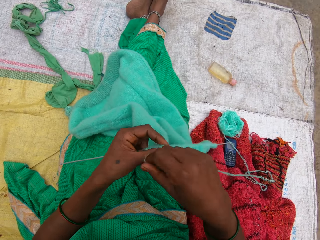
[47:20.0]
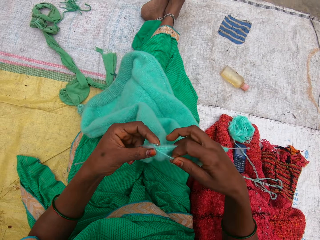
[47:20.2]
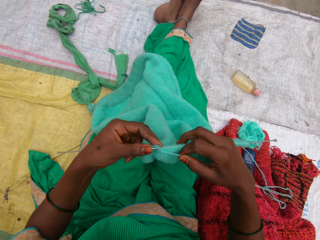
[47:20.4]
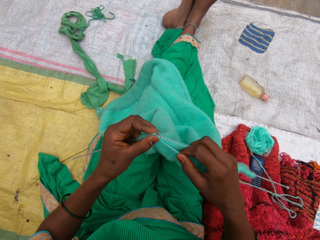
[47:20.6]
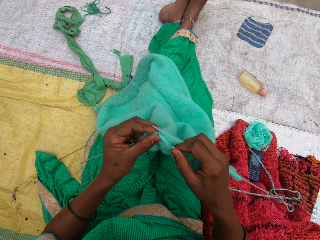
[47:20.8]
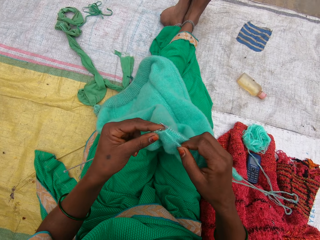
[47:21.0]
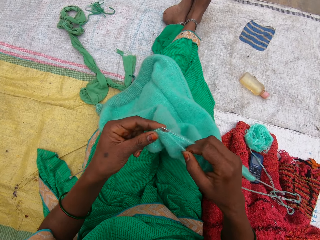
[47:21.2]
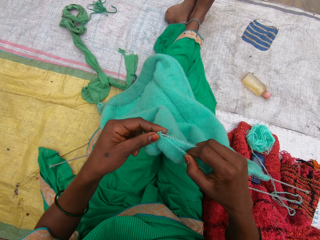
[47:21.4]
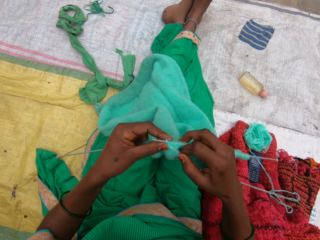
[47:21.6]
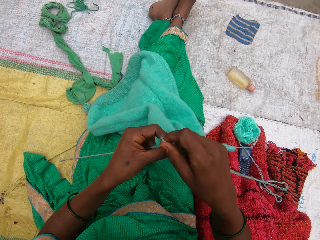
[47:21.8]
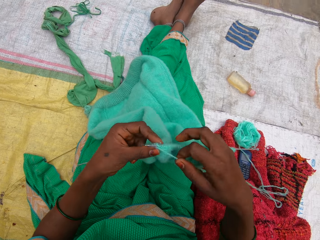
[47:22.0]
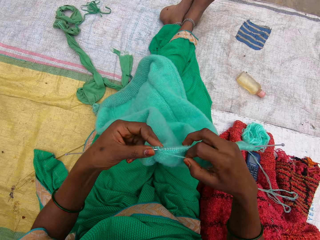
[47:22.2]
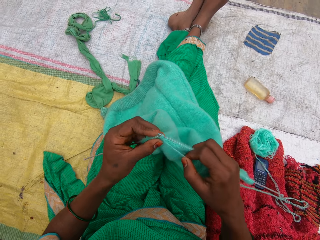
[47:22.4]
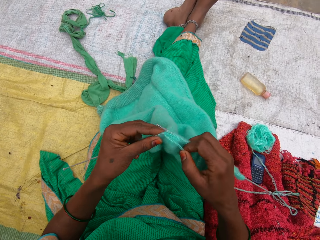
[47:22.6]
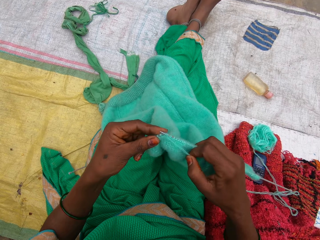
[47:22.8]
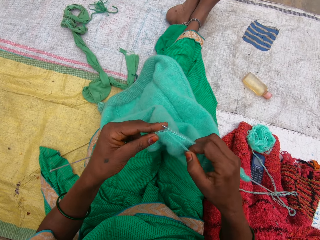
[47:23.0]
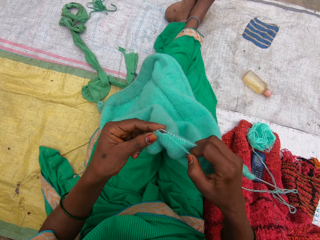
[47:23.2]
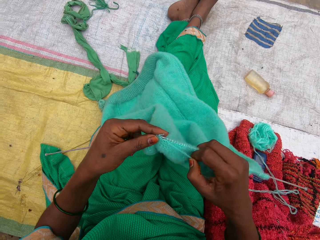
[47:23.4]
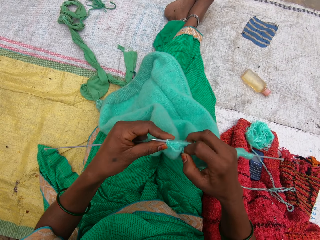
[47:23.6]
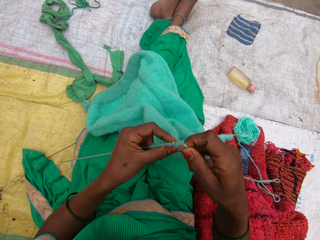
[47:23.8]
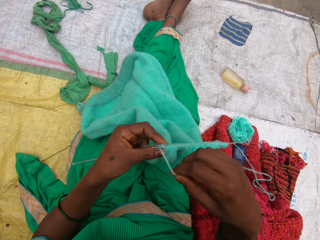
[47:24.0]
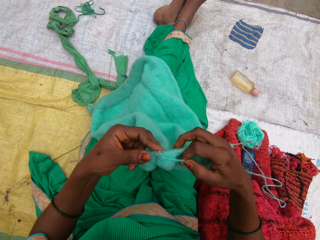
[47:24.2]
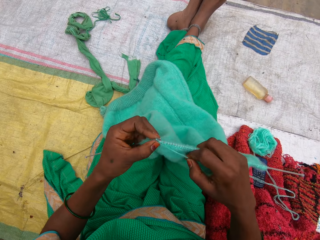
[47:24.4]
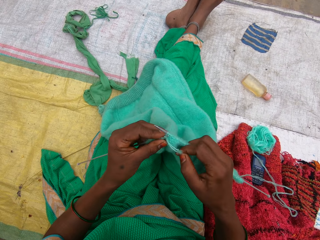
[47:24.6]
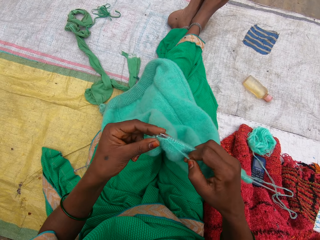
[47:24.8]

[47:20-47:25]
The camera wearer knits the garment.

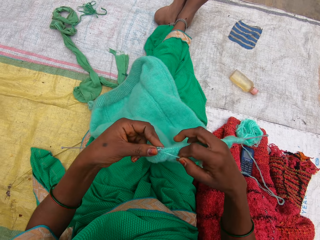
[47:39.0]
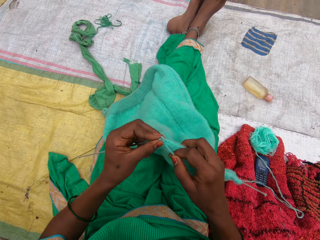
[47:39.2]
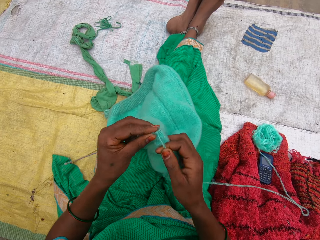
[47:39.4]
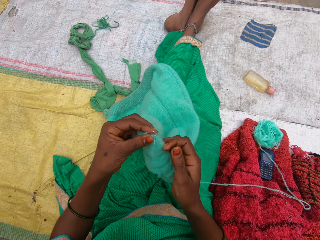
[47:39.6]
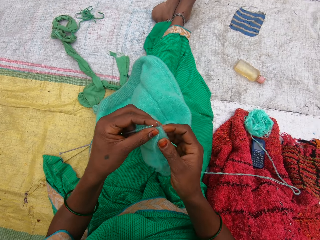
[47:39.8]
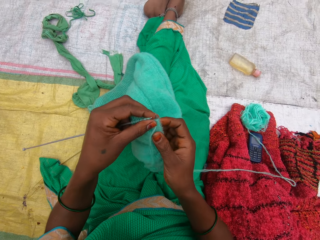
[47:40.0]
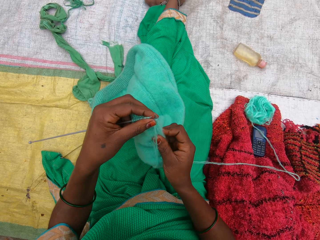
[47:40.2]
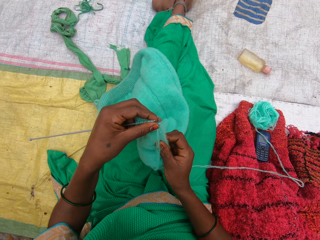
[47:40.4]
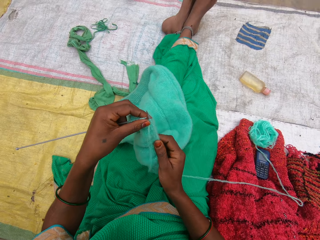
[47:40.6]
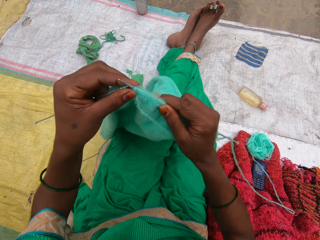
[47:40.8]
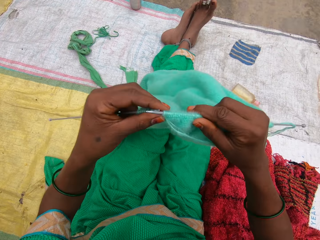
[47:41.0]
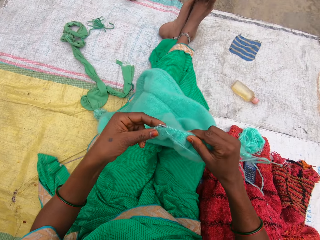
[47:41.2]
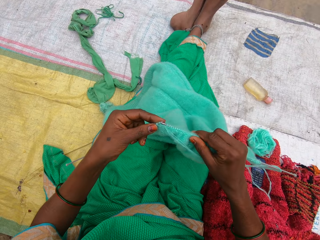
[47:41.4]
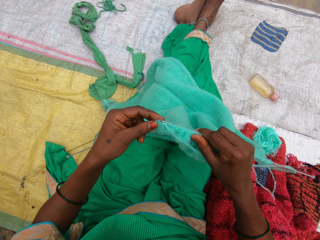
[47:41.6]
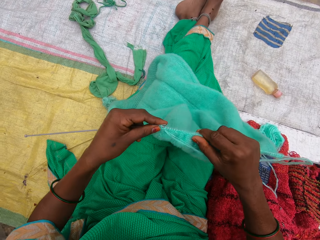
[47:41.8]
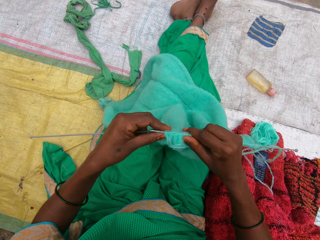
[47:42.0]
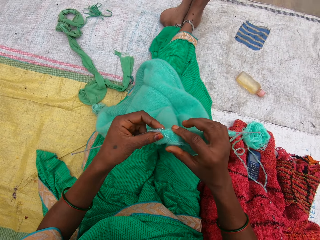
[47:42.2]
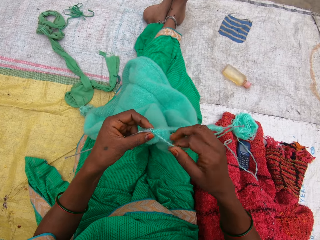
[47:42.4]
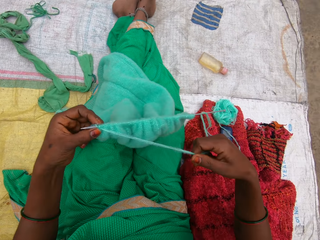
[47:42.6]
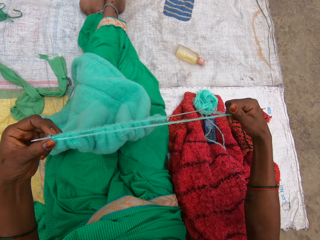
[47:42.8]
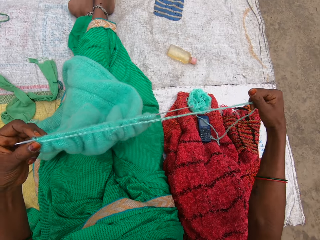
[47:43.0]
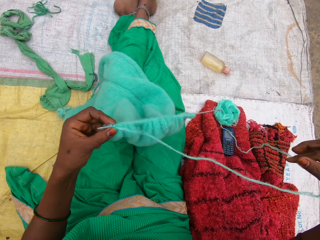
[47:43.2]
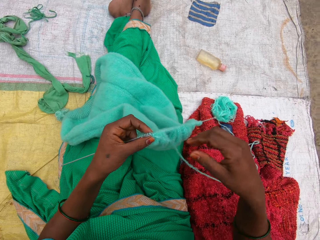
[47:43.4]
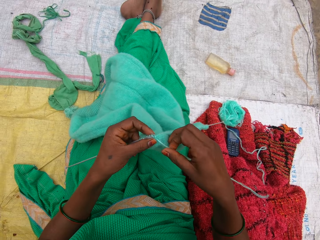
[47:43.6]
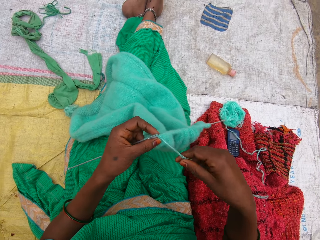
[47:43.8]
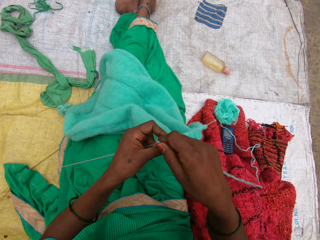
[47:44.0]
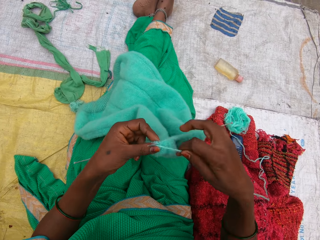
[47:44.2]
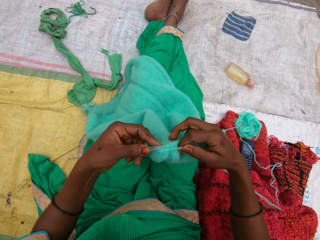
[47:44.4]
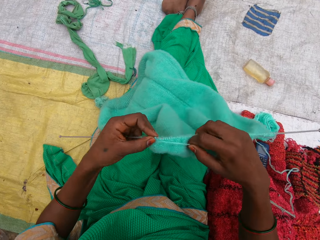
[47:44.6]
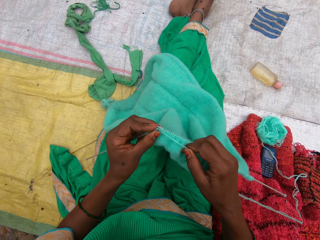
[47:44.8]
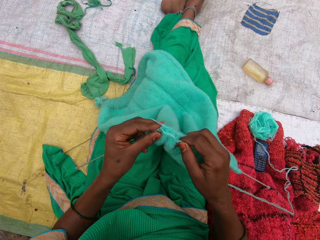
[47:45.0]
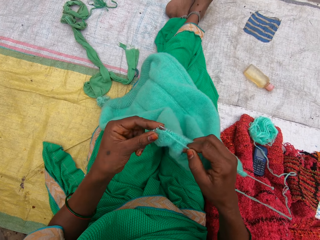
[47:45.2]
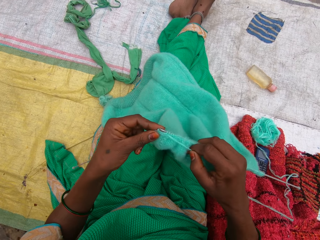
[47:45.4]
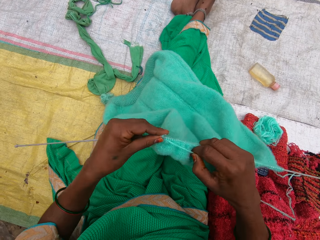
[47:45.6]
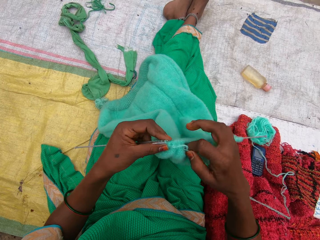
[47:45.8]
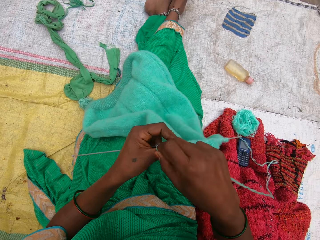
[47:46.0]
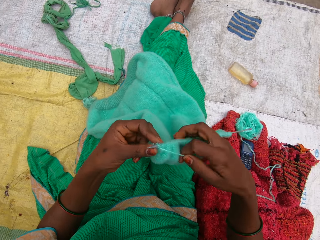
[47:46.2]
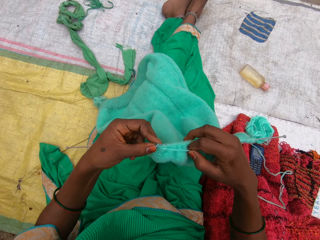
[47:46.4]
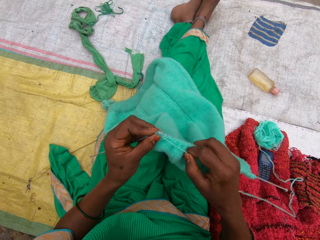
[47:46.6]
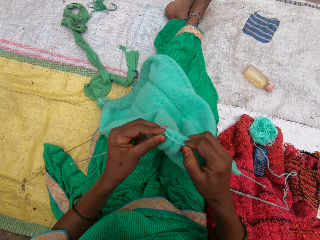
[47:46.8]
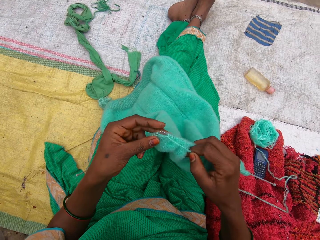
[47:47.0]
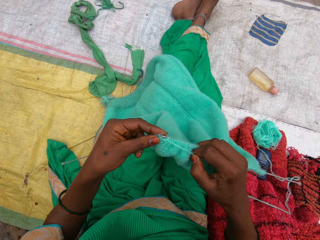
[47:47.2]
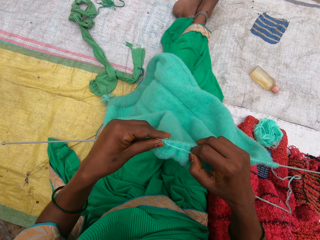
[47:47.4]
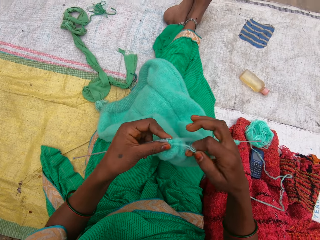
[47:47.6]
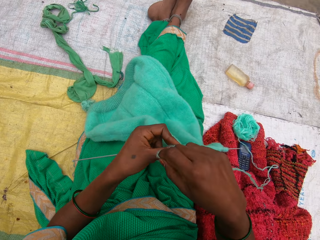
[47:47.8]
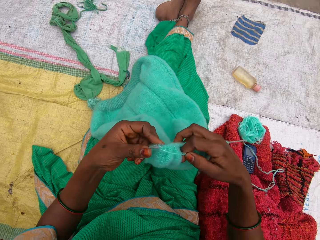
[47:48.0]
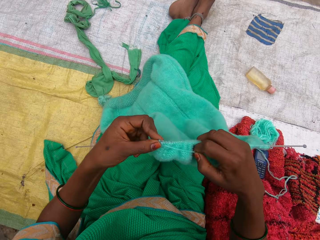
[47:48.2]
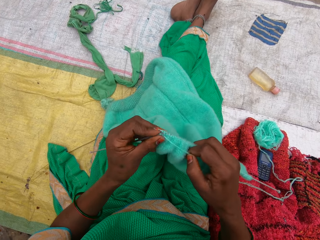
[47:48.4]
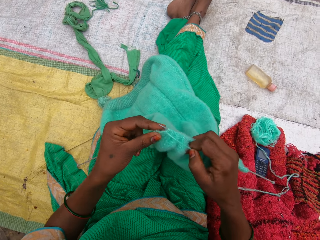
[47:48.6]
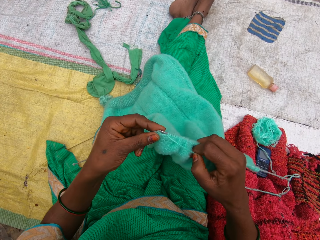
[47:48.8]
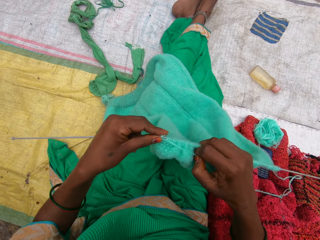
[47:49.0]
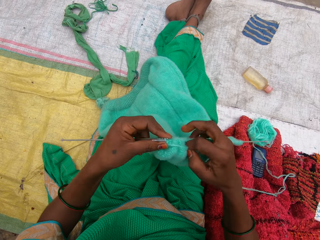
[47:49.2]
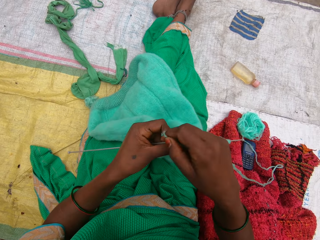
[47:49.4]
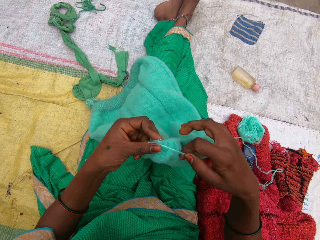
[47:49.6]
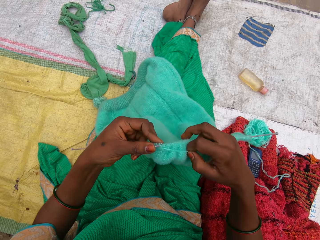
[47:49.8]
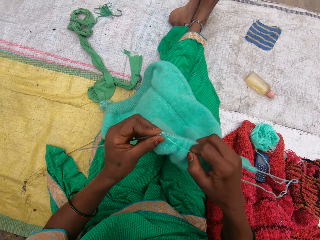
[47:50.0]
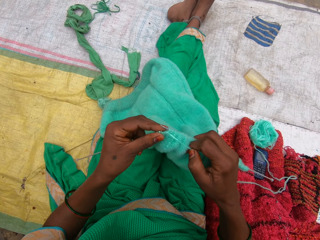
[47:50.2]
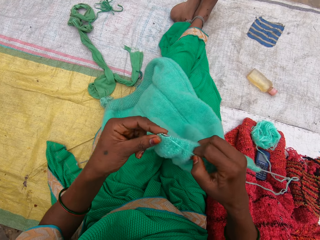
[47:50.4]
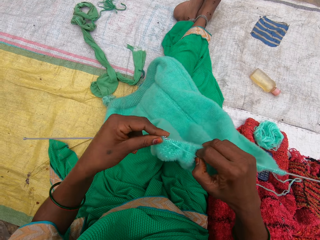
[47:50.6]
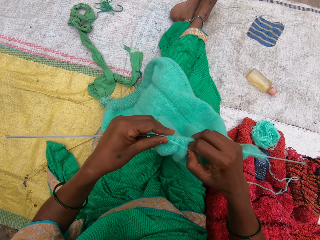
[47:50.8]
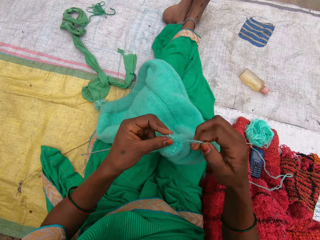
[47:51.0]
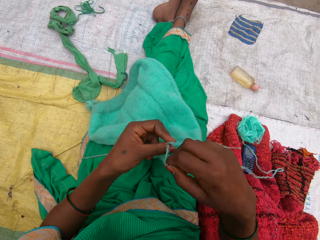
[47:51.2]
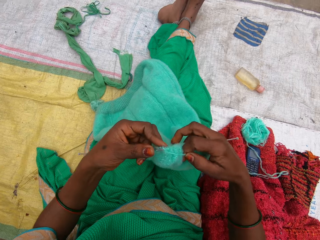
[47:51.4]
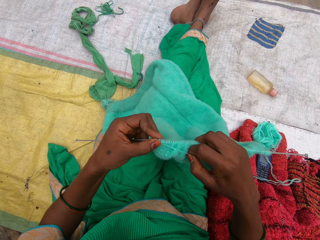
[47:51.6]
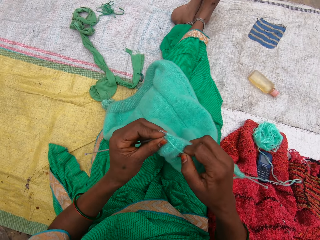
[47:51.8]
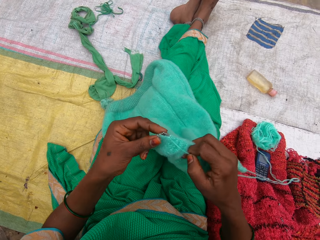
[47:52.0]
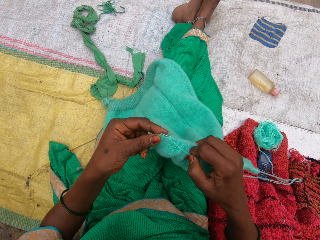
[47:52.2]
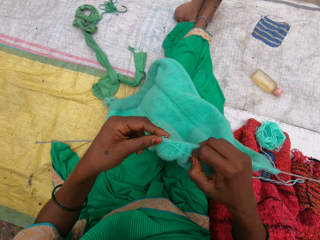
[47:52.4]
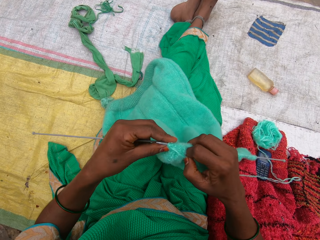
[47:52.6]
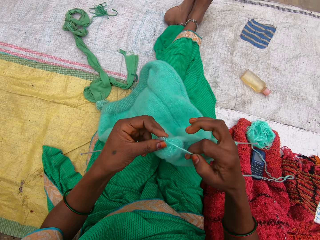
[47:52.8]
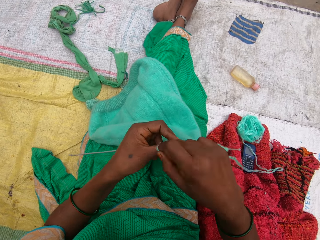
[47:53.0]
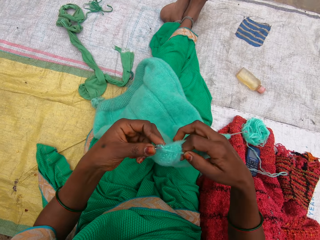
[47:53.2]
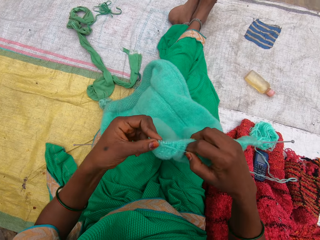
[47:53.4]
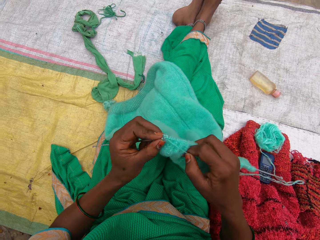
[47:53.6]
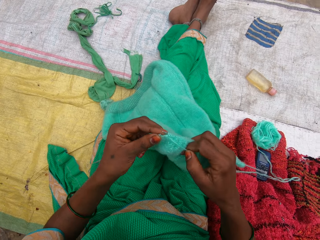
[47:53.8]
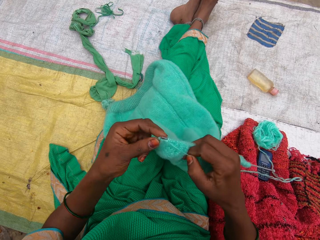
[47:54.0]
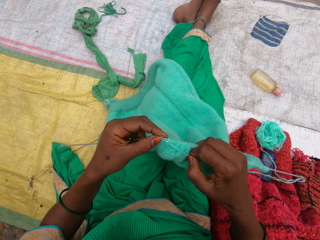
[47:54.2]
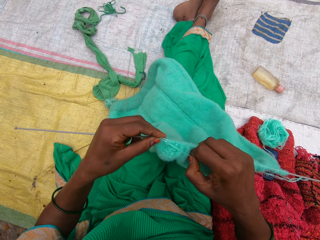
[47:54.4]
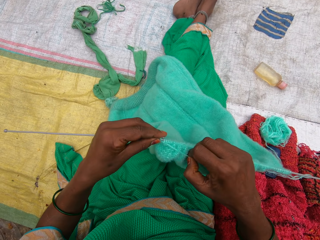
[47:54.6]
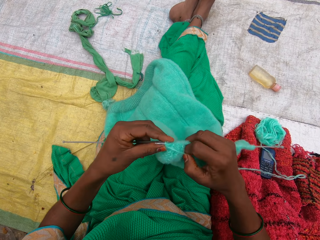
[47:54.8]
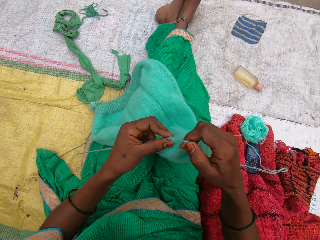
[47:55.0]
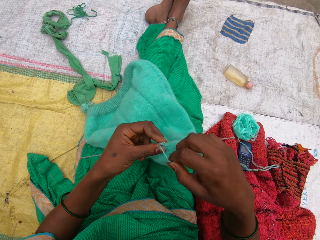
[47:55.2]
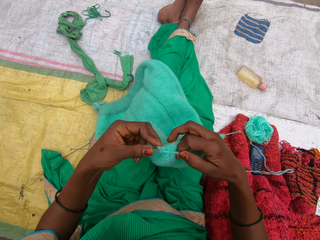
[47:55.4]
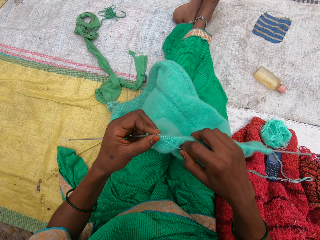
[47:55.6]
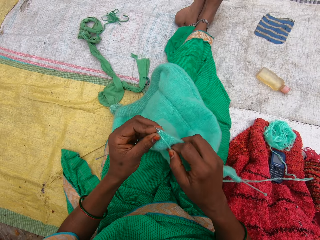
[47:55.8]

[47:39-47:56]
The camera wearer pulls the garment on the knitting needle. She moves the garment. She adjusts the yarn with her right hand. She knits the garment. She pulls the yarn thread. She knits the yarn with needles. She knits the garment.
